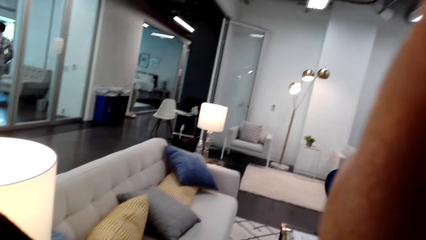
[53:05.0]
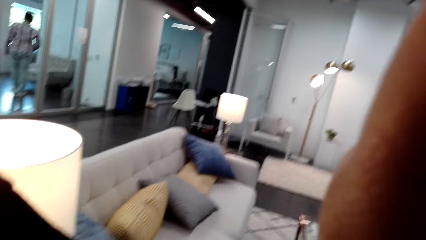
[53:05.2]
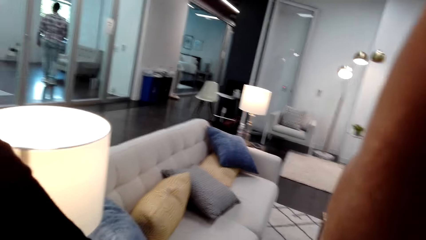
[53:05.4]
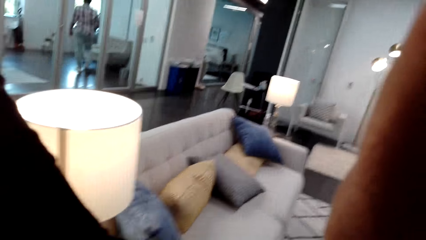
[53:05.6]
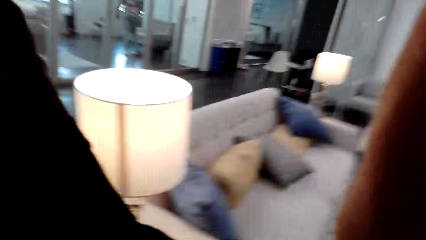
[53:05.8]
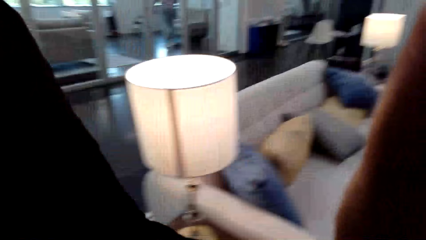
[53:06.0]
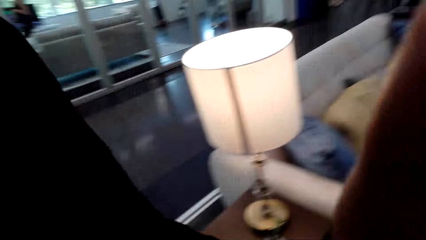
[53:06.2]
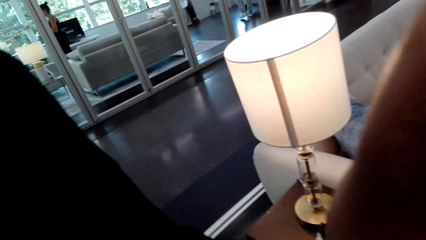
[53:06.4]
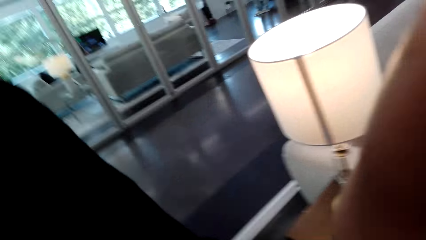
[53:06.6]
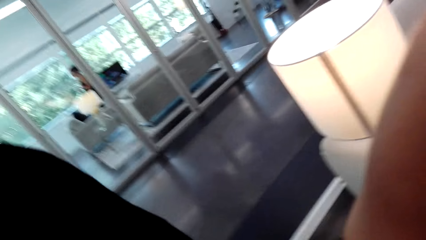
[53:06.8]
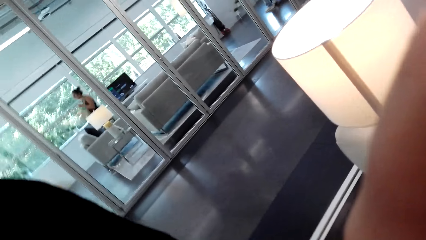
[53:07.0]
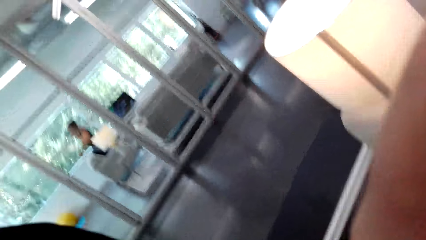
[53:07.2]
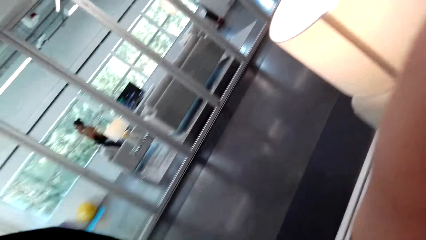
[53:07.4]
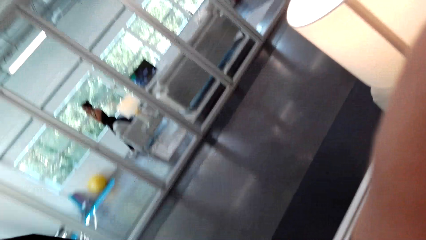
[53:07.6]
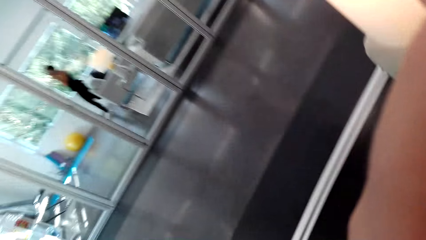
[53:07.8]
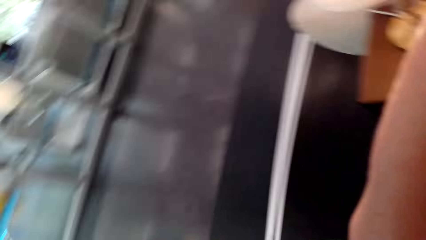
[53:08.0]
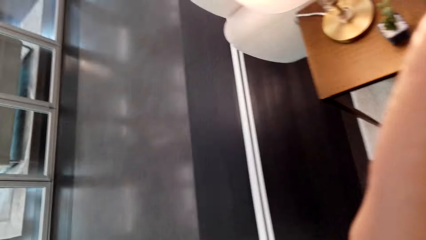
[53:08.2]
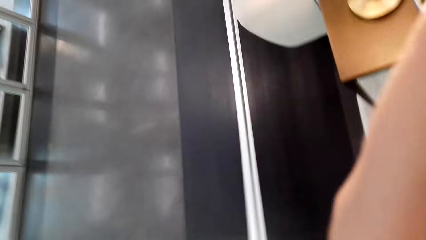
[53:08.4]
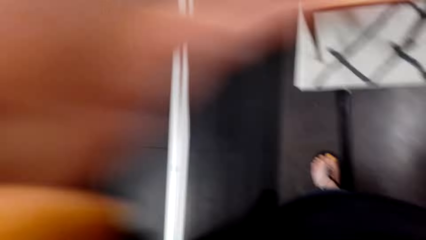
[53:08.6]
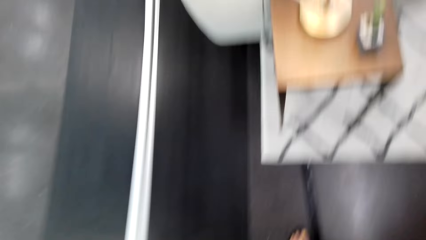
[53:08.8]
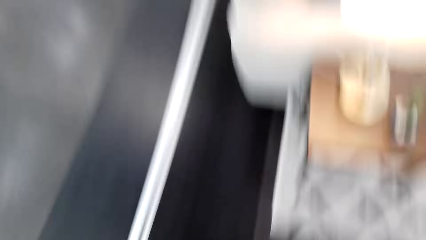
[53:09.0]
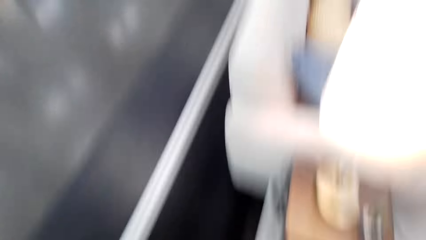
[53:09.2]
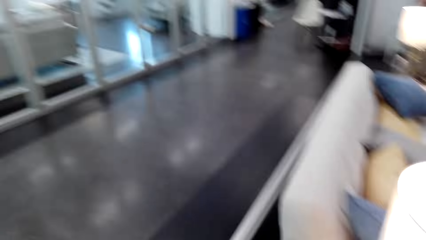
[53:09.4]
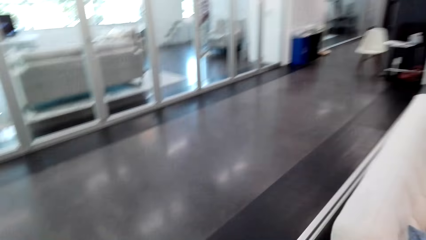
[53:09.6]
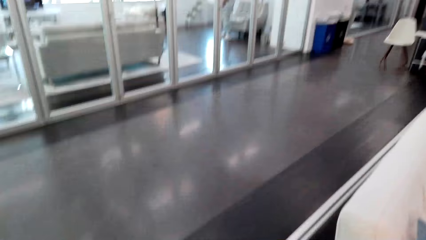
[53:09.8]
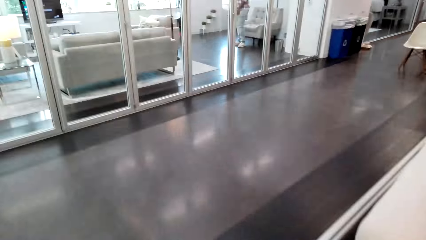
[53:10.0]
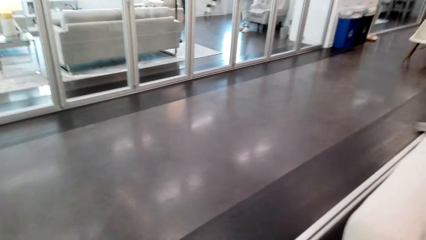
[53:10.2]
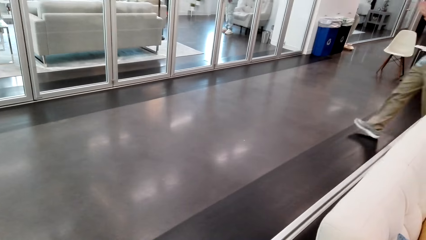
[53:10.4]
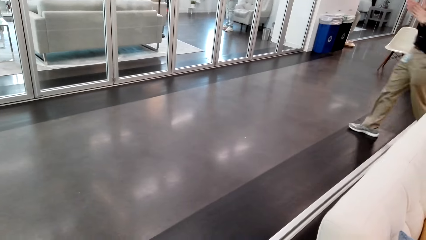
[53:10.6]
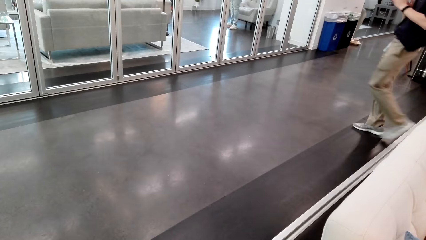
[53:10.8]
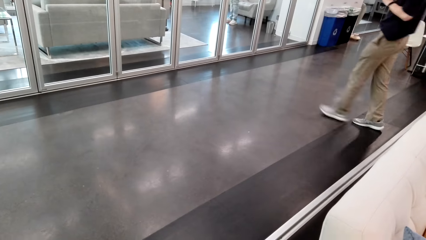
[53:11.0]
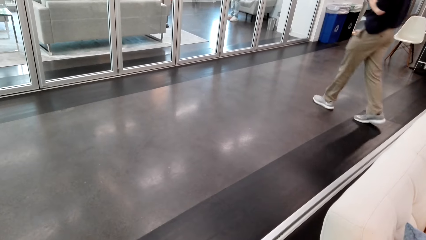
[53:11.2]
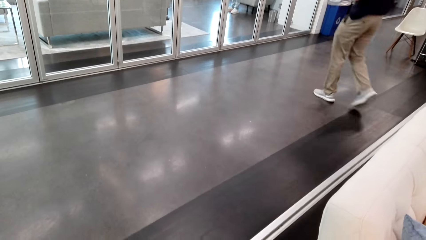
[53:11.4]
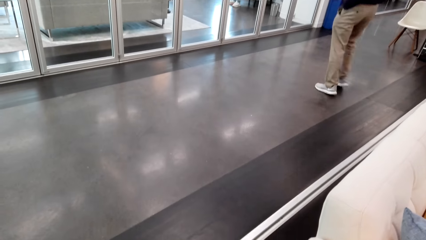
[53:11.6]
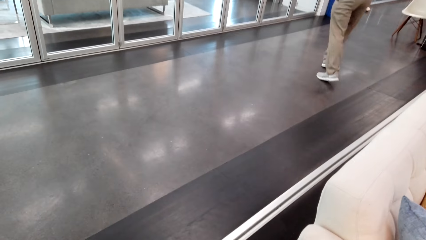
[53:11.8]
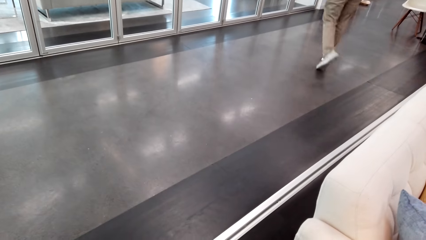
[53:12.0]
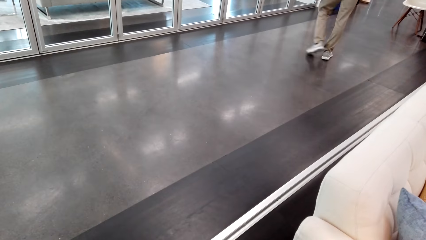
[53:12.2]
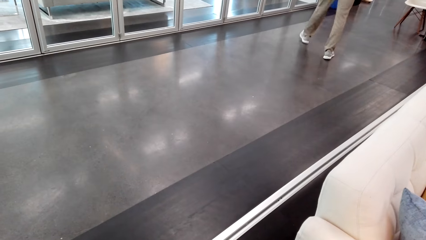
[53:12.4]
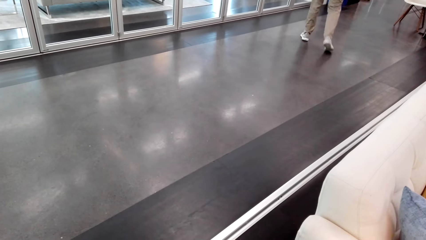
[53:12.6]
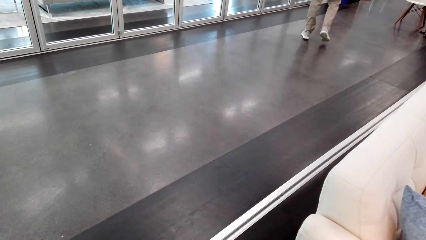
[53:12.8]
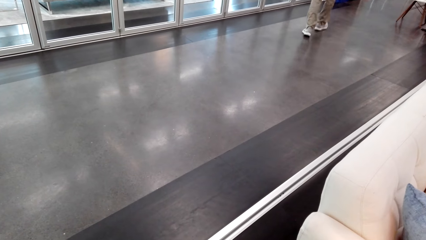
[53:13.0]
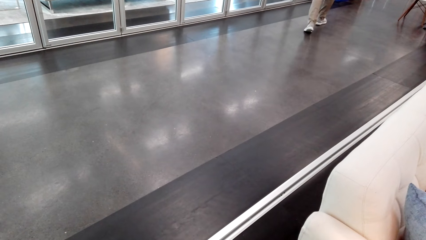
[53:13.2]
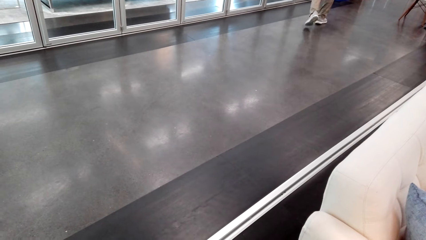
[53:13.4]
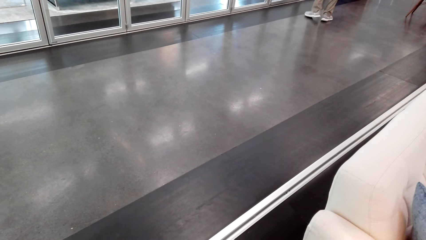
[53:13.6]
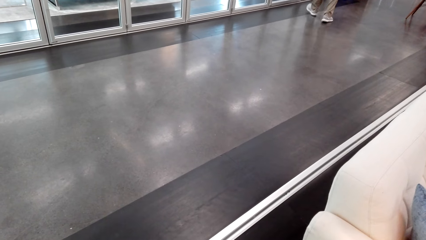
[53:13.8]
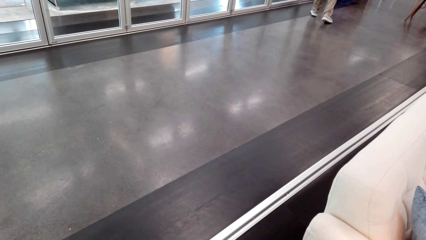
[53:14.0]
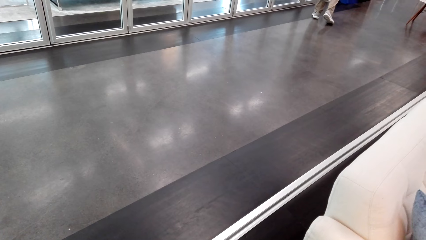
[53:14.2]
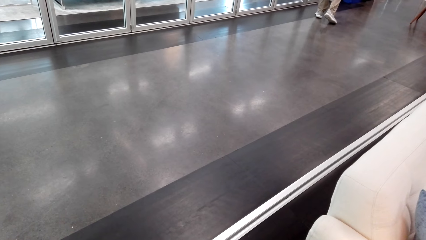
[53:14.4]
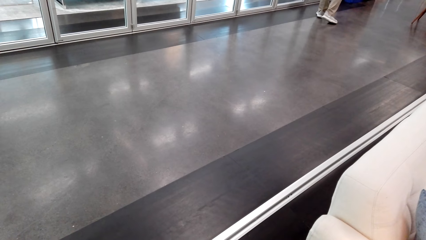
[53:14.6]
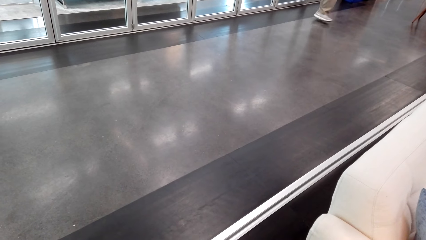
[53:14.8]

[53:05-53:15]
The camera wearer dialogues with the woman. They look around the house.
